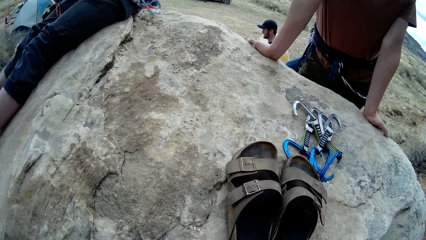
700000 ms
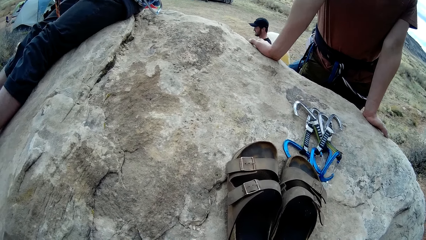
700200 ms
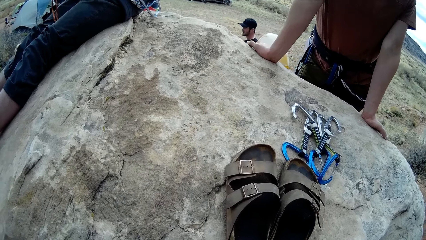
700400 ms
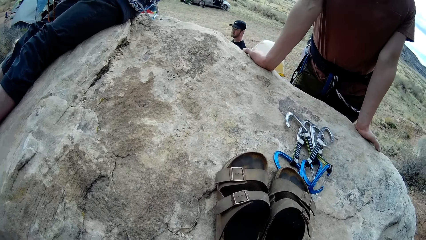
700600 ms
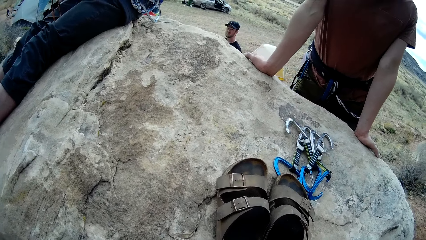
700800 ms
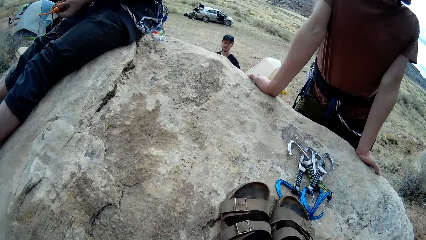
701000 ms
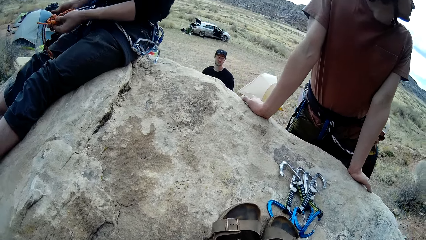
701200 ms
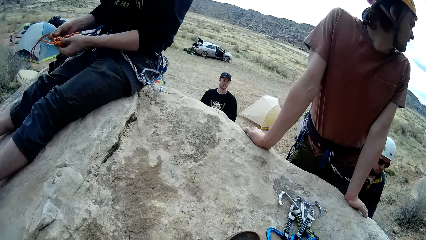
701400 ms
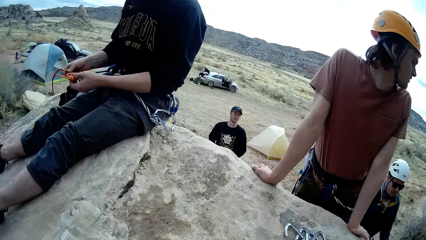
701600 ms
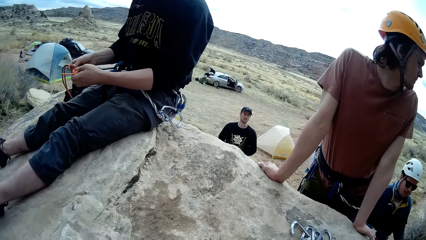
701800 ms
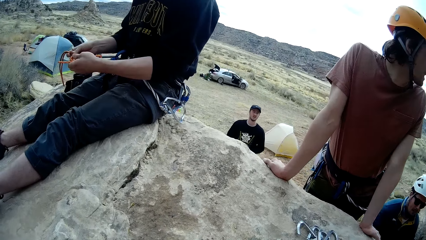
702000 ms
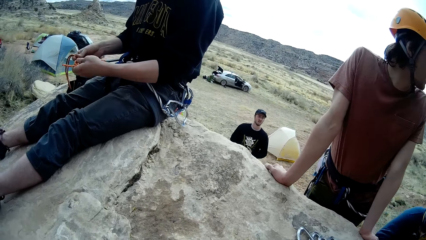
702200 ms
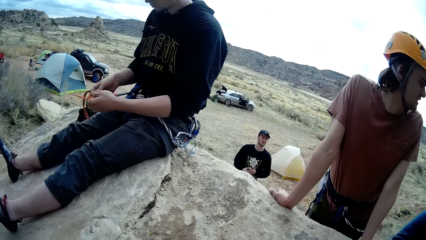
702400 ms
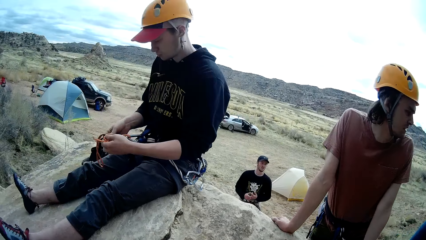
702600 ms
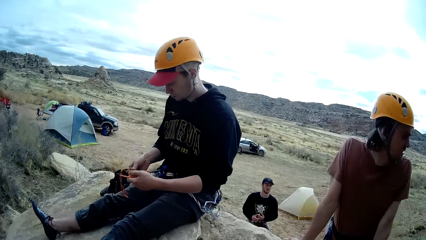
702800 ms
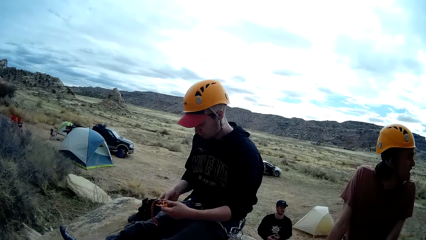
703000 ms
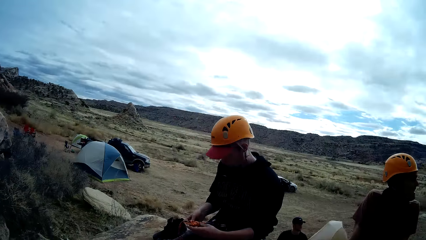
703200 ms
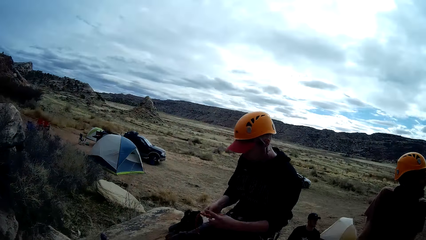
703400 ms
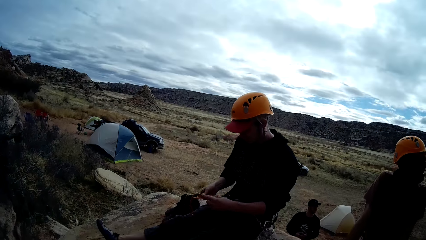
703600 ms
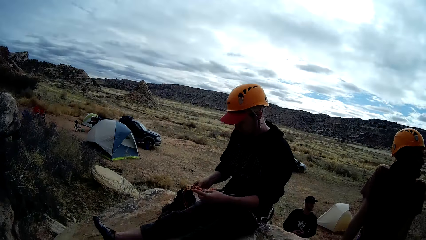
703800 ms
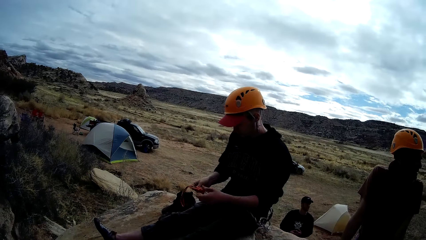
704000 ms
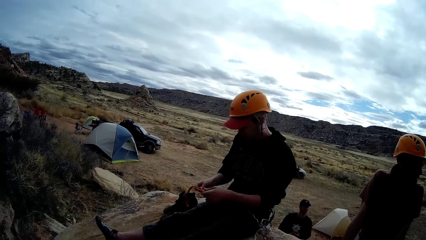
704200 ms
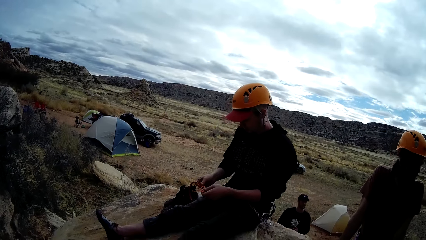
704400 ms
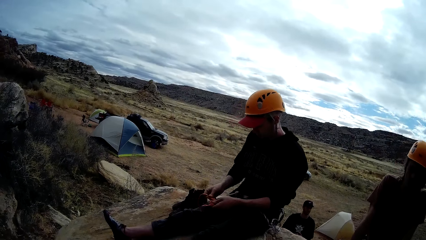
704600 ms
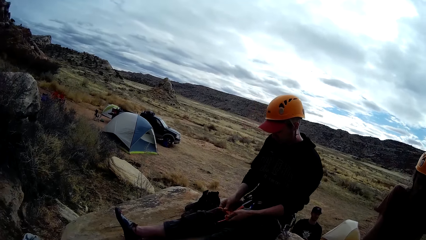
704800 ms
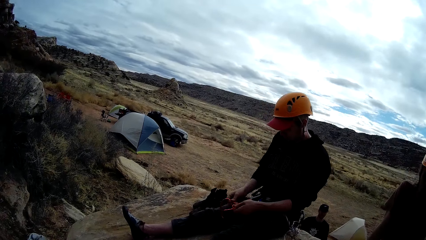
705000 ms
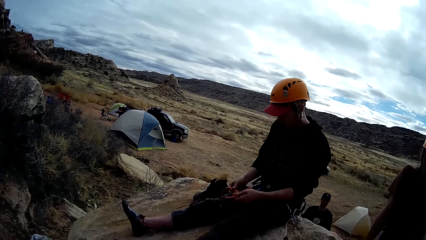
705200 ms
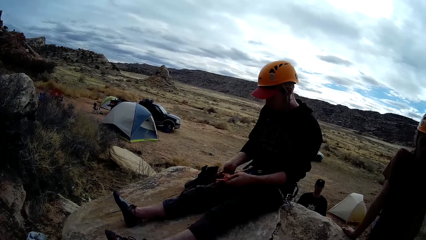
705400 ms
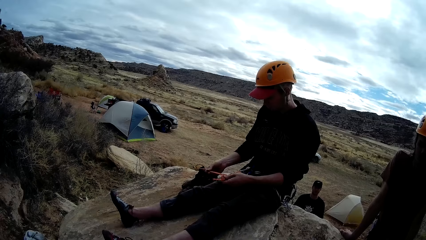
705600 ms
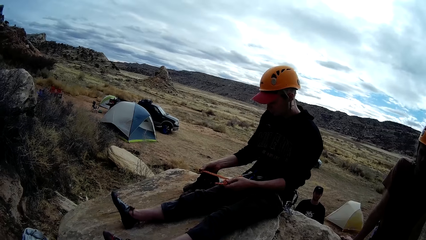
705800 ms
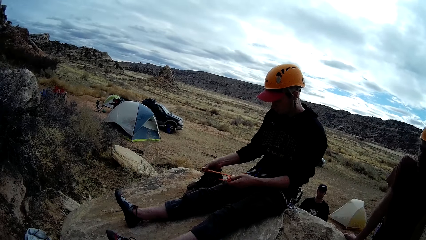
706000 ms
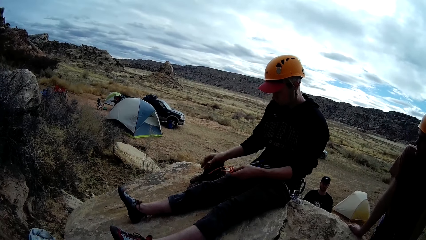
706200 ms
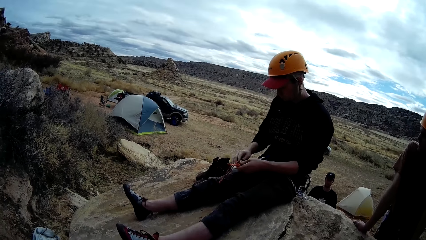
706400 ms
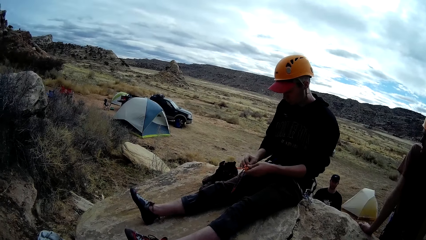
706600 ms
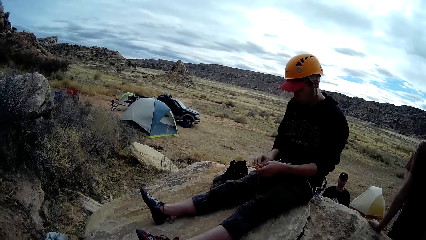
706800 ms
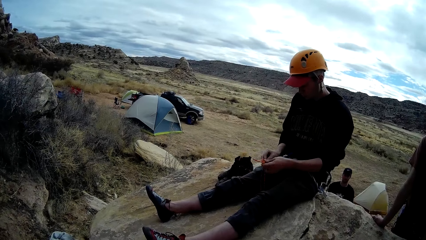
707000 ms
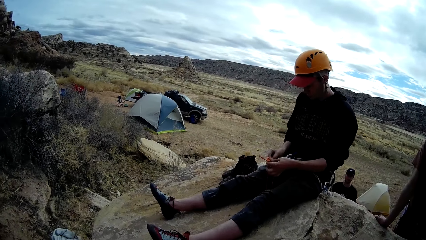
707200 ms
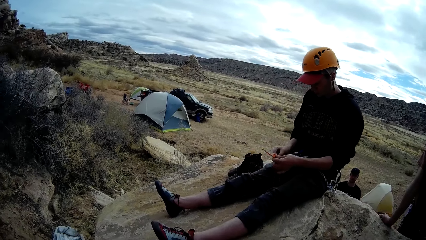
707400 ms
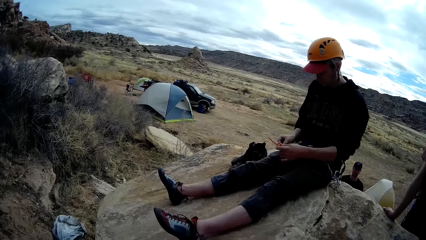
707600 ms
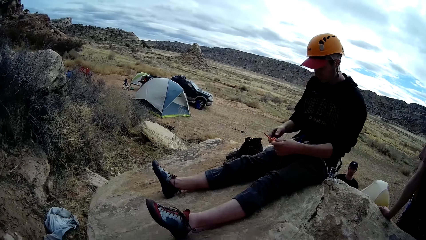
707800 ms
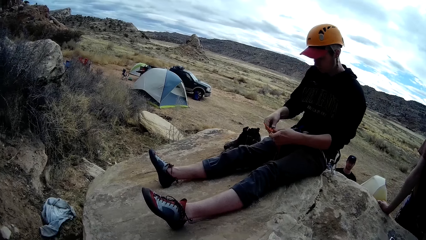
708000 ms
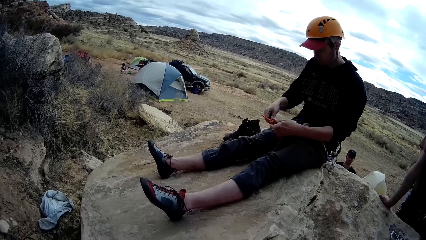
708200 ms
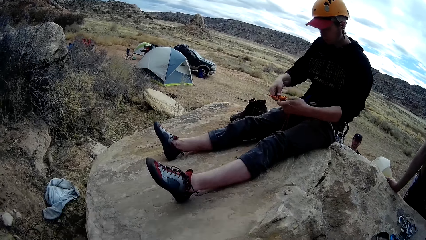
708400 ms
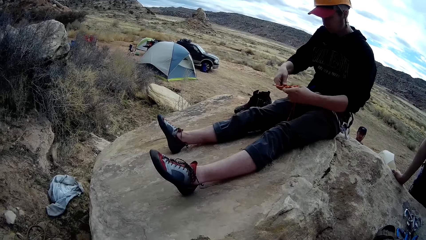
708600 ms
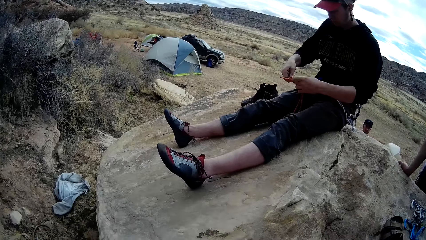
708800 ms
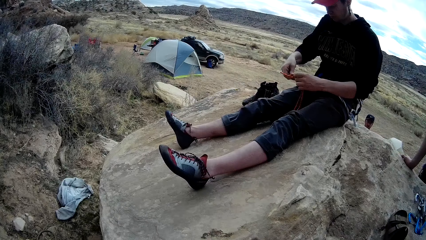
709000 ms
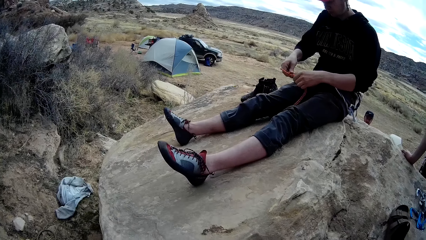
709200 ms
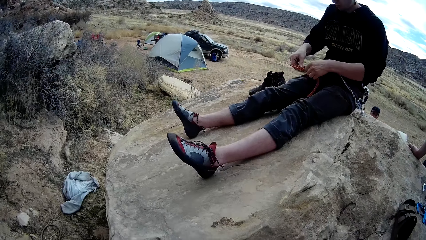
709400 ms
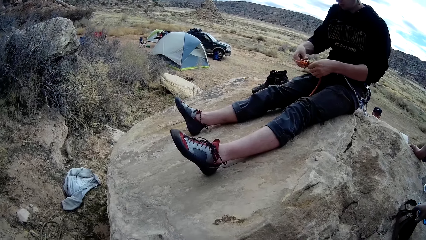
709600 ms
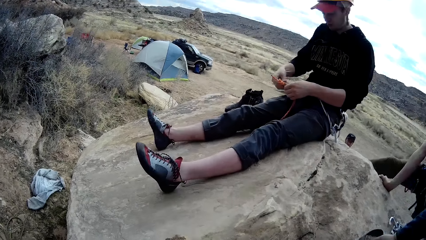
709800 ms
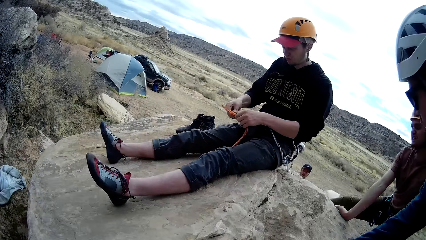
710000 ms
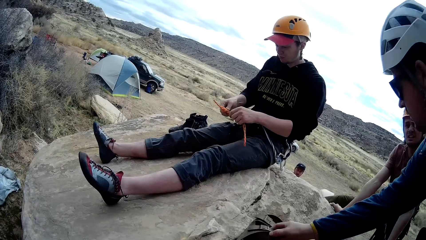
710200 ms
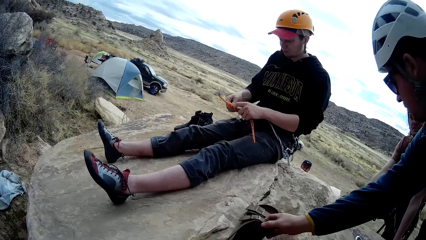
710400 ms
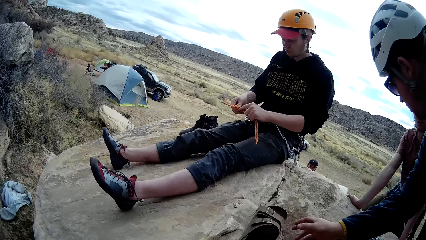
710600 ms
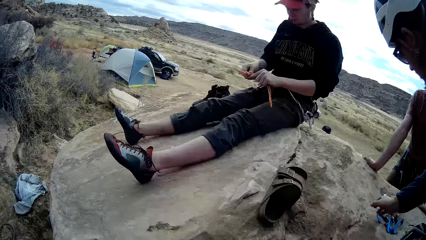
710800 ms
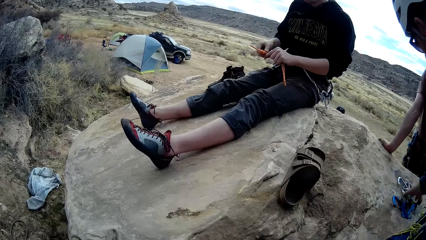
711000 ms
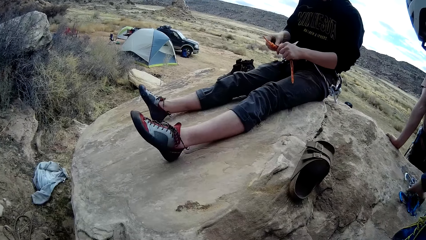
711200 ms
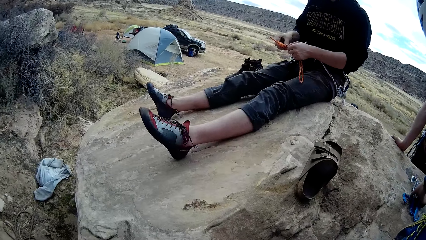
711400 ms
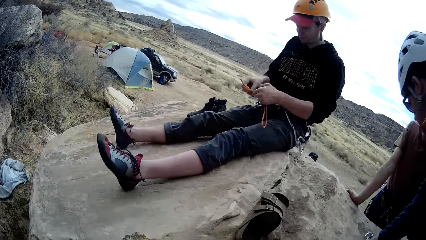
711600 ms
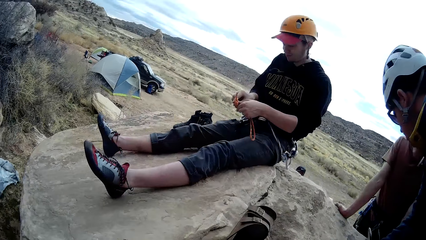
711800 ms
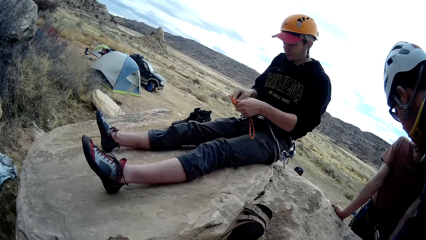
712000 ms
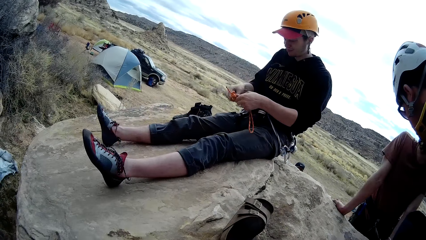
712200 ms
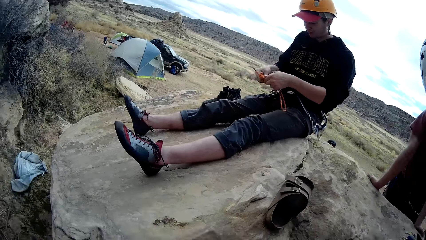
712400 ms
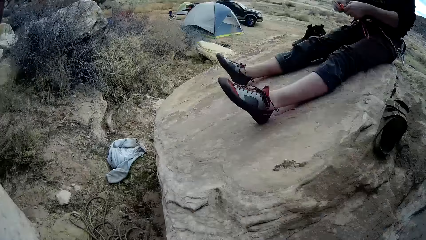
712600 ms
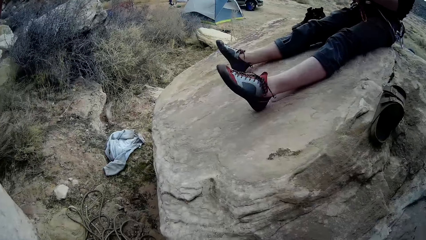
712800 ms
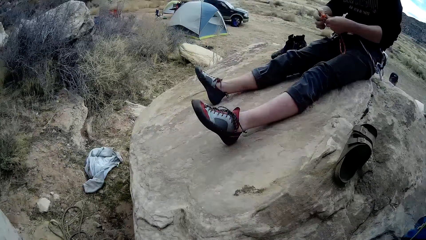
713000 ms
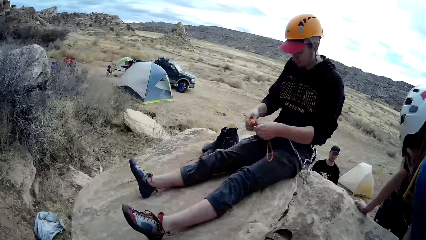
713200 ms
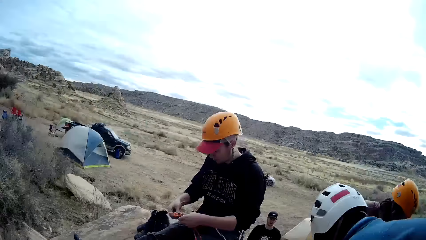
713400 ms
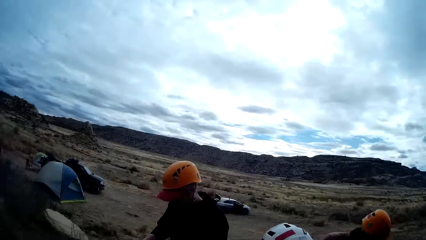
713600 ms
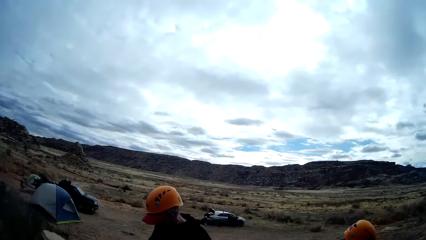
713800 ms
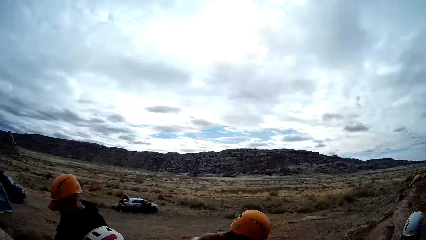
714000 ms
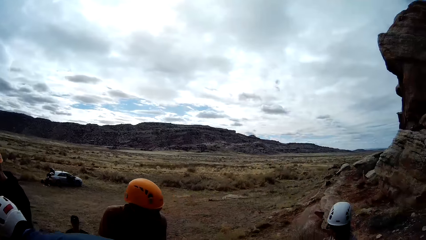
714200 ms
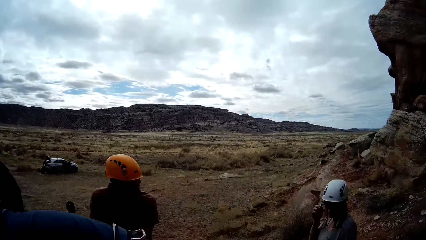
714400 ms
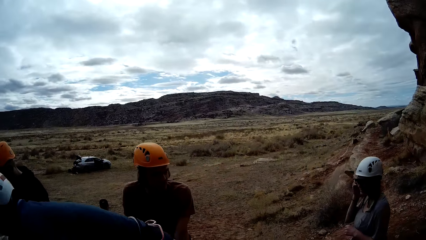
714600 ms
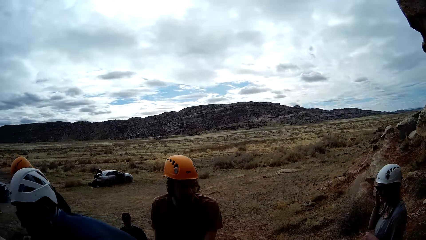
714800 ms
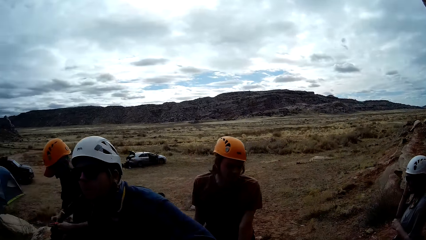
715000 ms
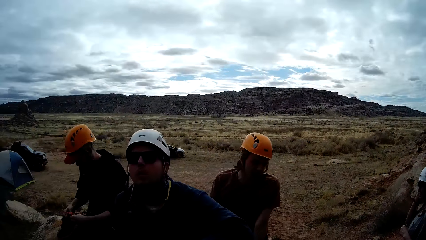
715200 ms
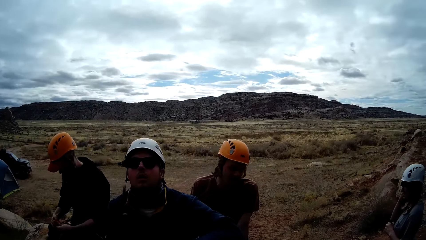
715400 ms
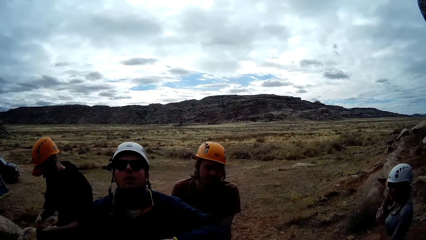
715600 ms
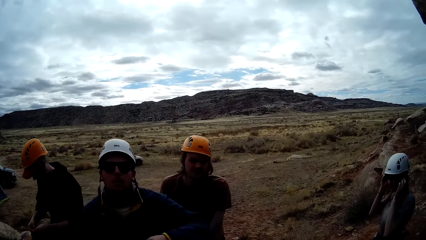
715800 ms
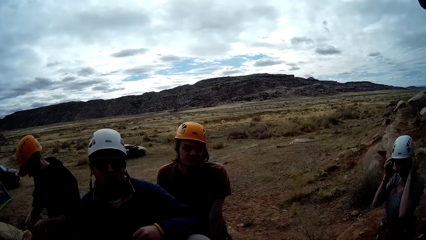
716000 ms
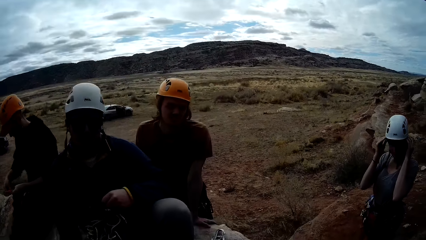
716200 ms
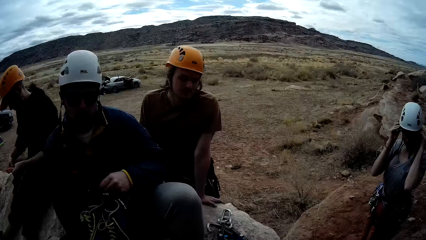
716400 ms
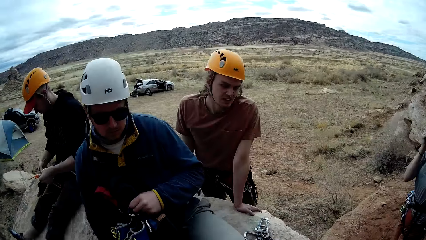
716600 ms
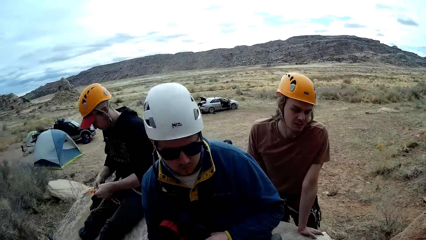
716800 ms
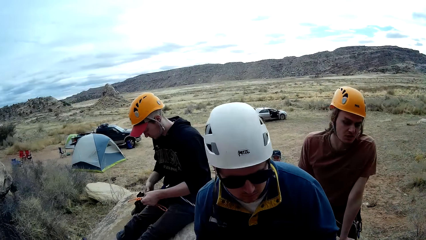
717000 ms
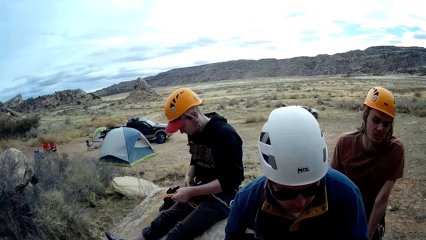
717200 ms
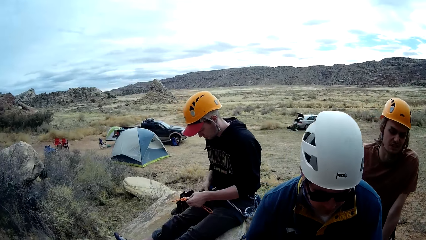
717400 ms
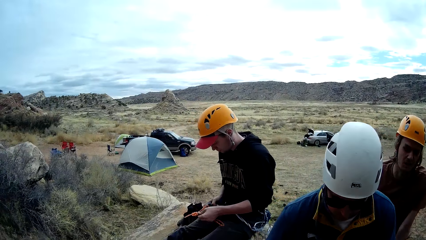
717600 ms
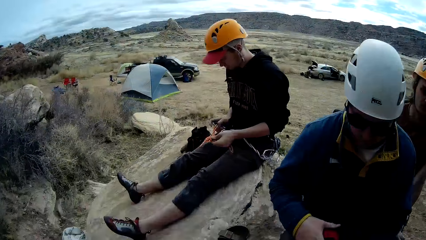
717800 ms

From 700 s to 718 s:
The man adjusts the rope. The camera wearer looks around. Another man sits on the rock.
